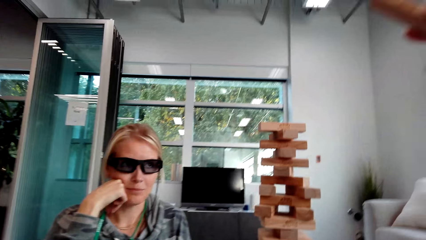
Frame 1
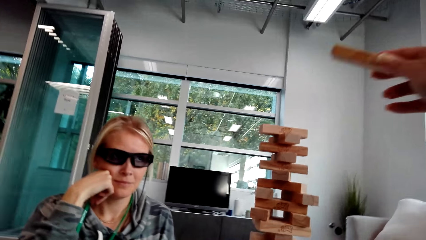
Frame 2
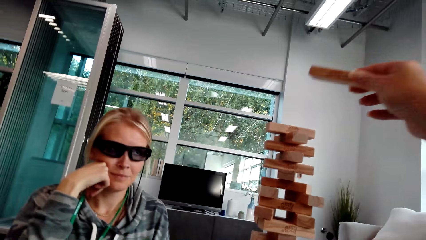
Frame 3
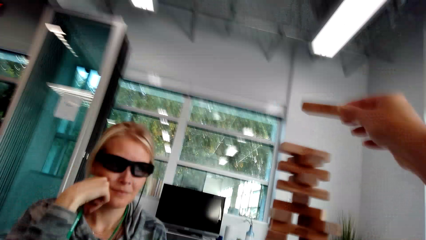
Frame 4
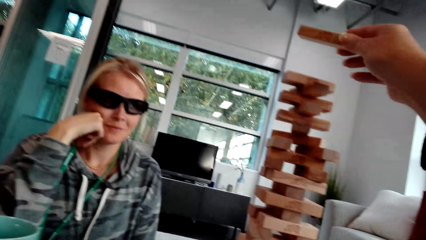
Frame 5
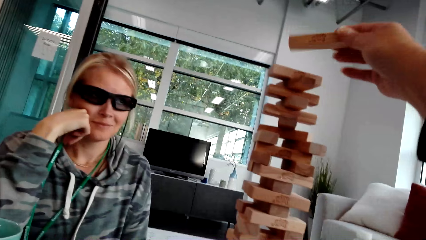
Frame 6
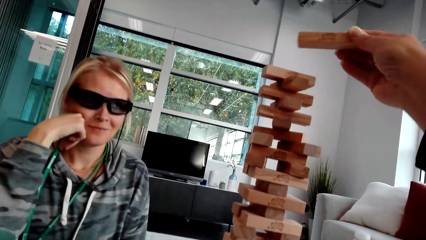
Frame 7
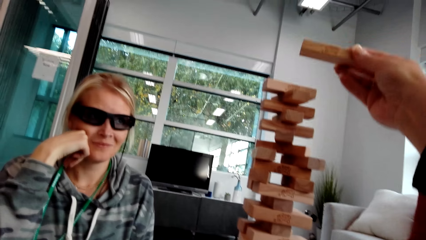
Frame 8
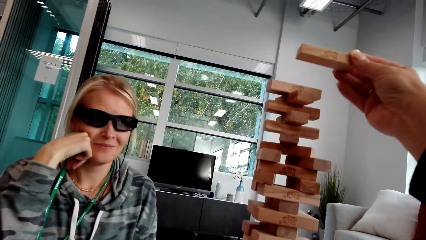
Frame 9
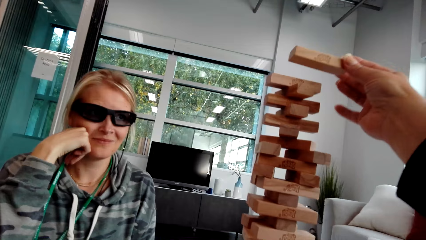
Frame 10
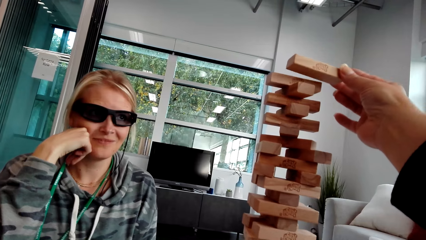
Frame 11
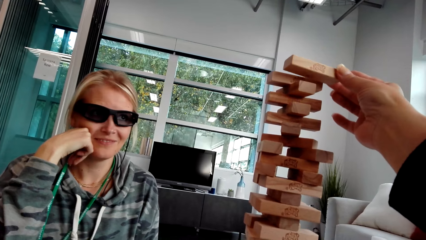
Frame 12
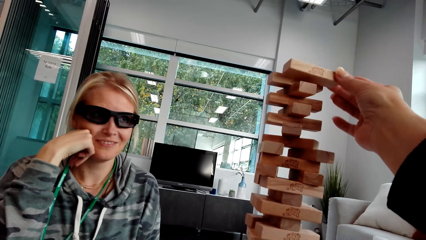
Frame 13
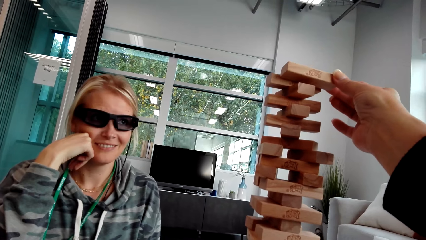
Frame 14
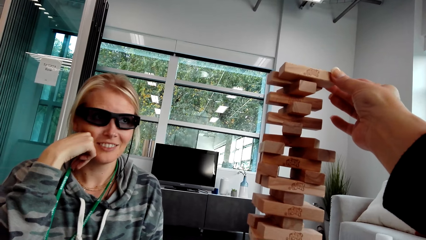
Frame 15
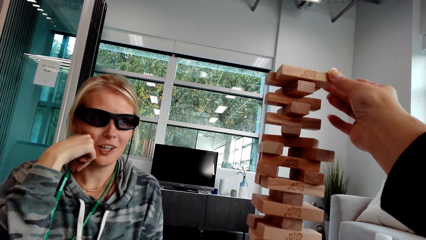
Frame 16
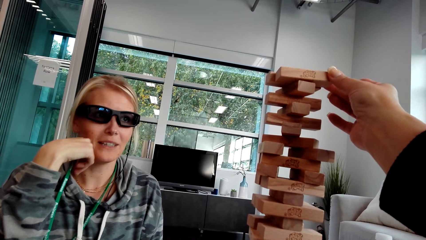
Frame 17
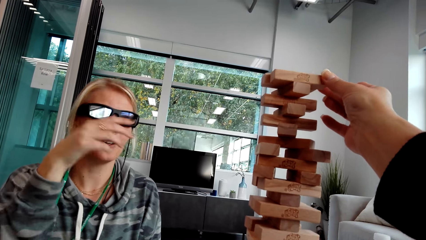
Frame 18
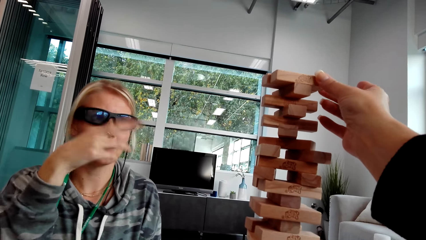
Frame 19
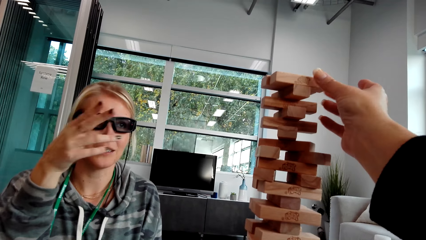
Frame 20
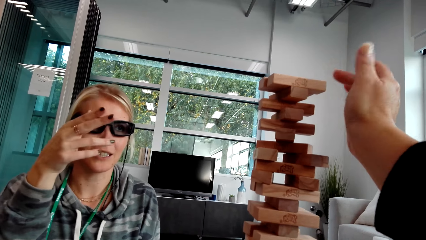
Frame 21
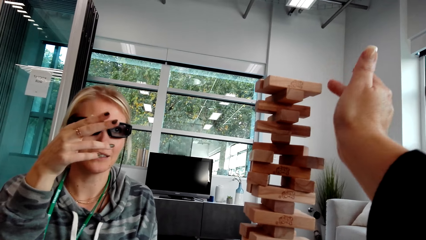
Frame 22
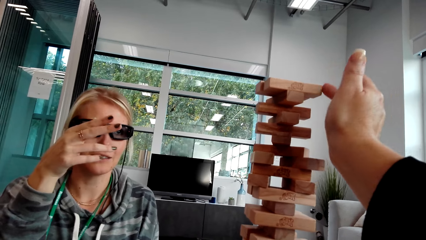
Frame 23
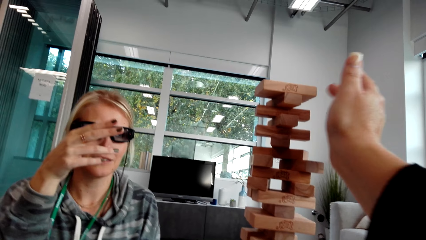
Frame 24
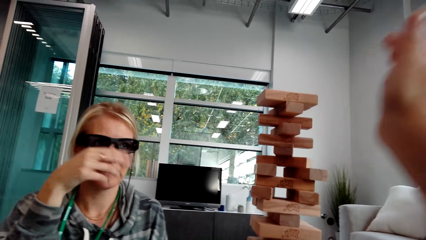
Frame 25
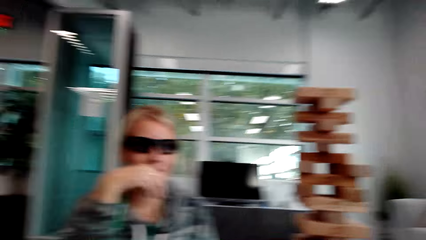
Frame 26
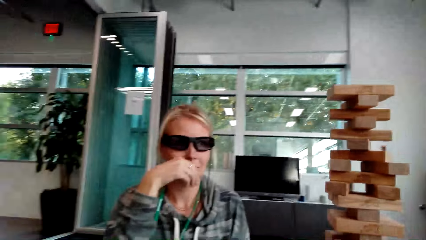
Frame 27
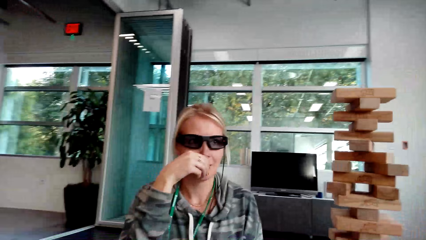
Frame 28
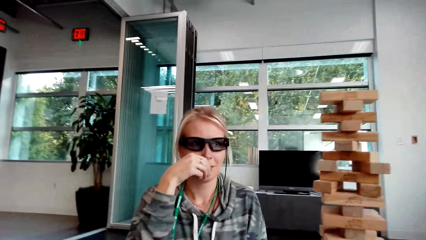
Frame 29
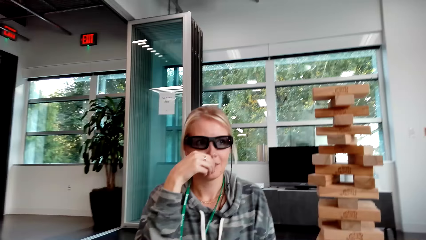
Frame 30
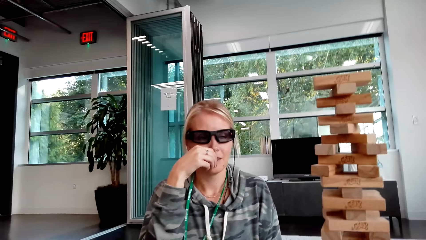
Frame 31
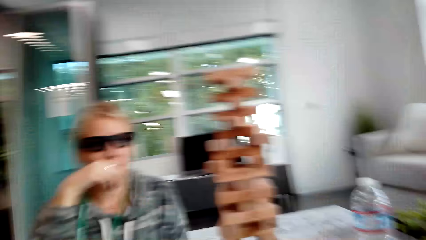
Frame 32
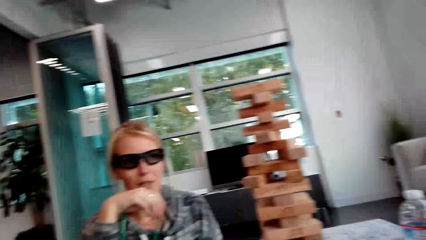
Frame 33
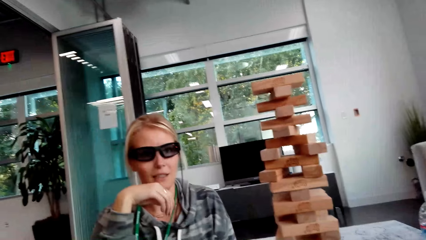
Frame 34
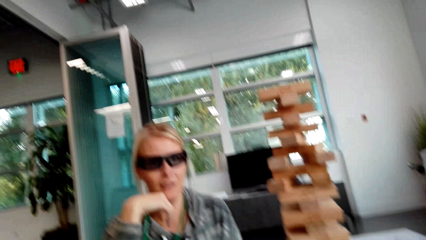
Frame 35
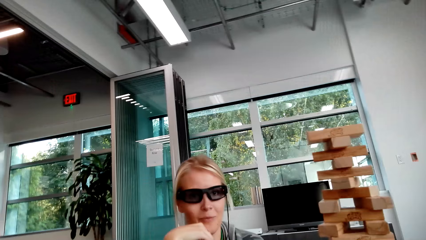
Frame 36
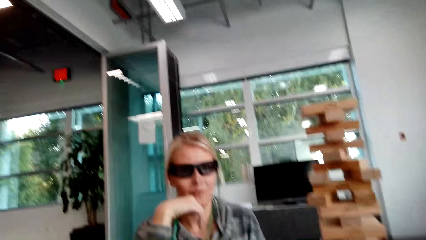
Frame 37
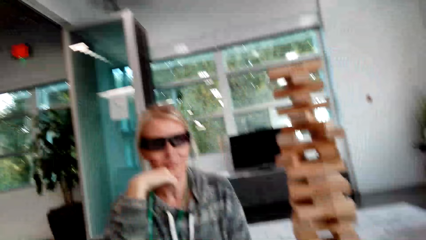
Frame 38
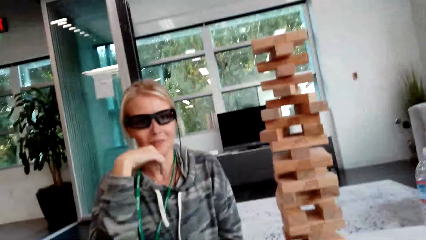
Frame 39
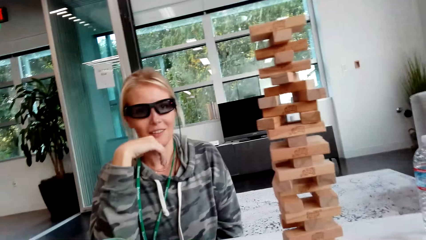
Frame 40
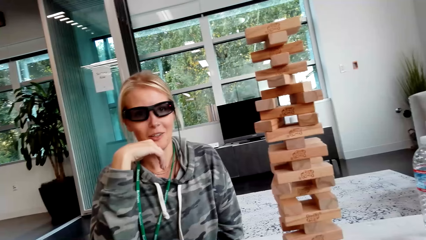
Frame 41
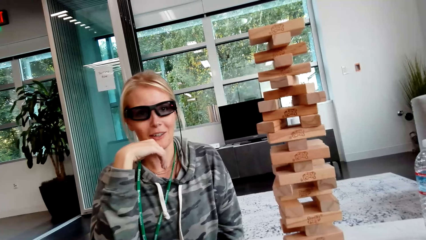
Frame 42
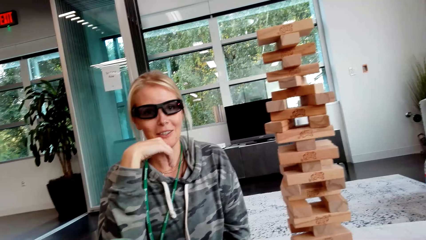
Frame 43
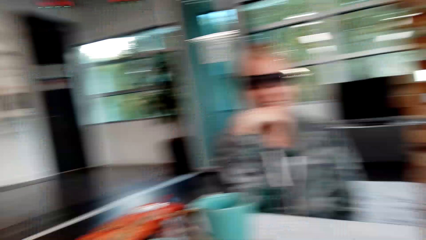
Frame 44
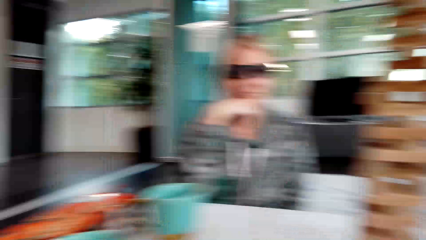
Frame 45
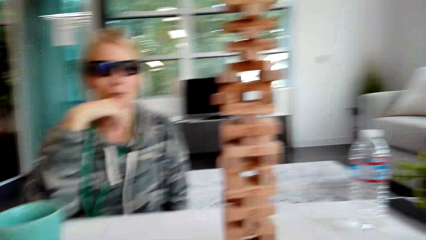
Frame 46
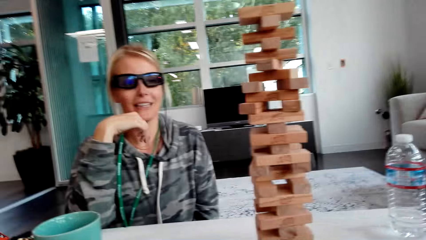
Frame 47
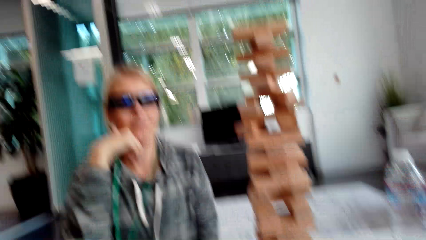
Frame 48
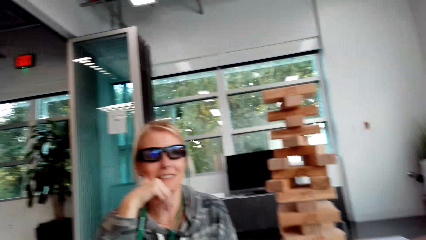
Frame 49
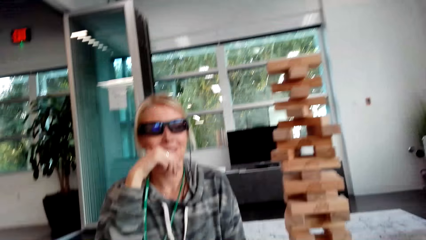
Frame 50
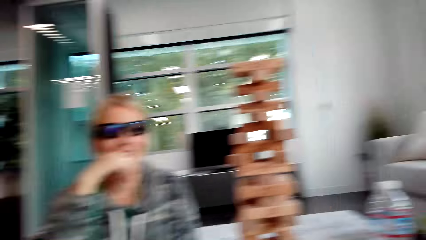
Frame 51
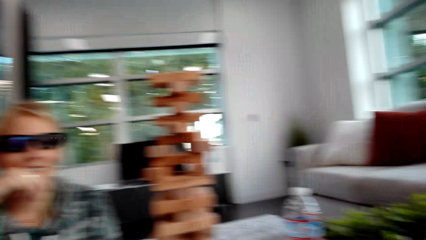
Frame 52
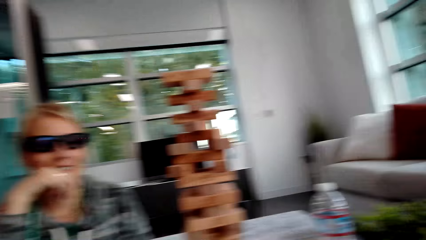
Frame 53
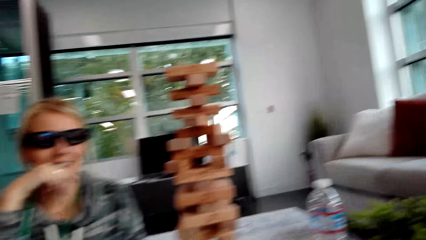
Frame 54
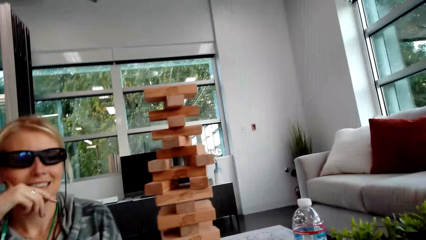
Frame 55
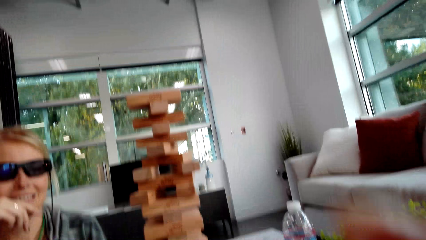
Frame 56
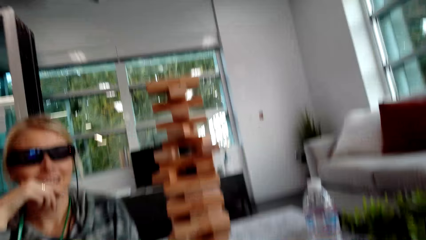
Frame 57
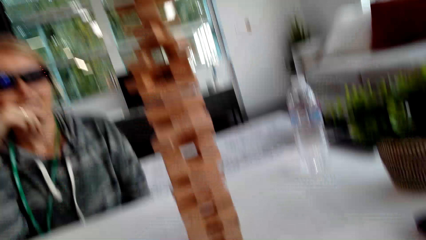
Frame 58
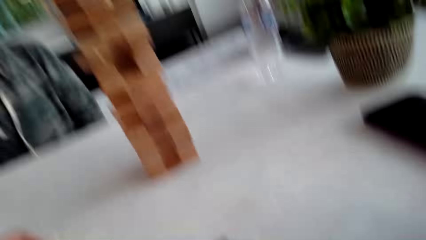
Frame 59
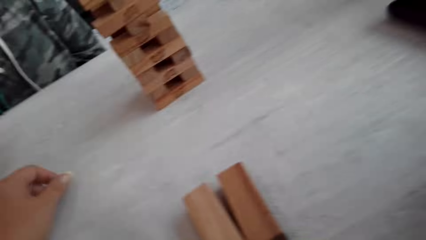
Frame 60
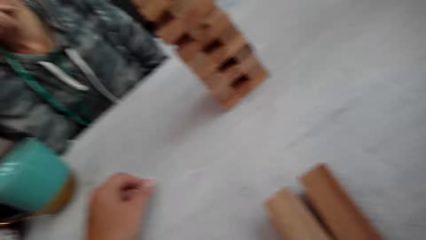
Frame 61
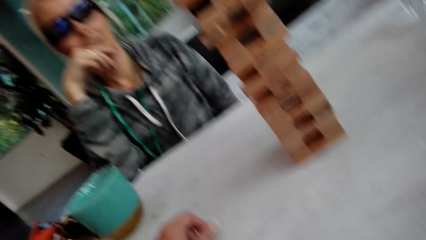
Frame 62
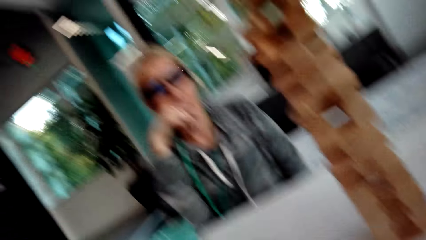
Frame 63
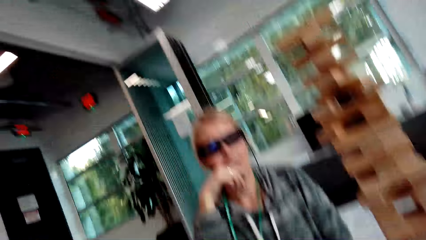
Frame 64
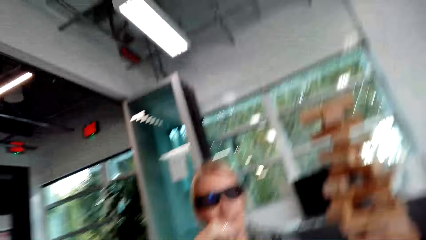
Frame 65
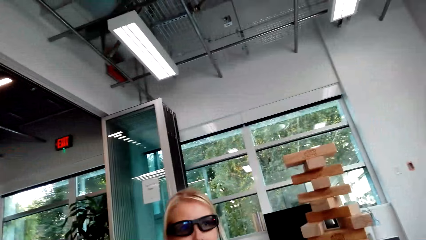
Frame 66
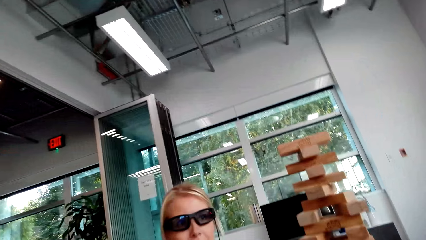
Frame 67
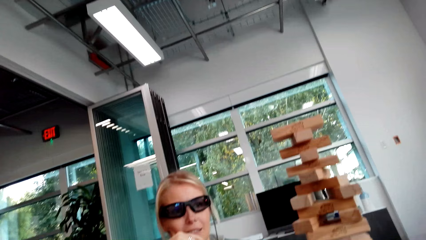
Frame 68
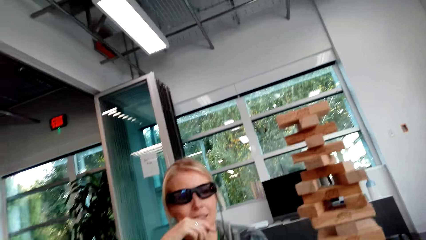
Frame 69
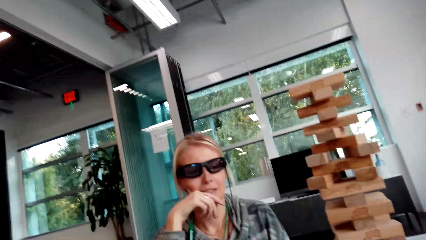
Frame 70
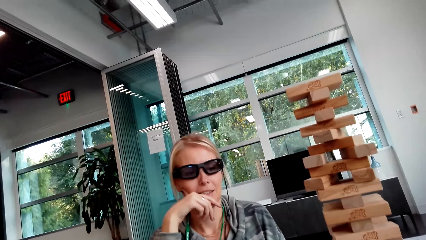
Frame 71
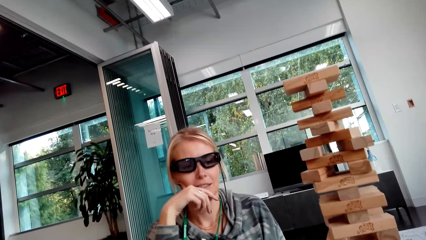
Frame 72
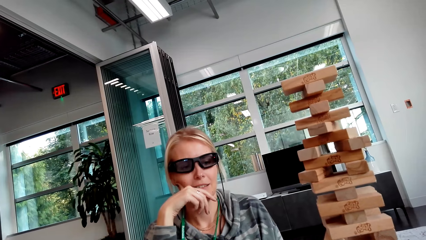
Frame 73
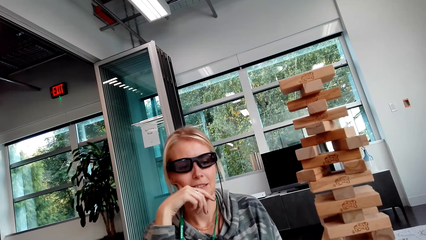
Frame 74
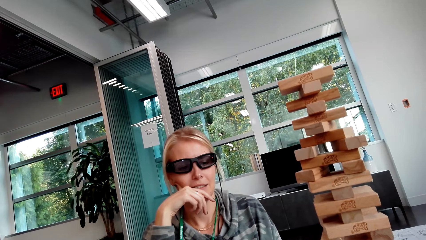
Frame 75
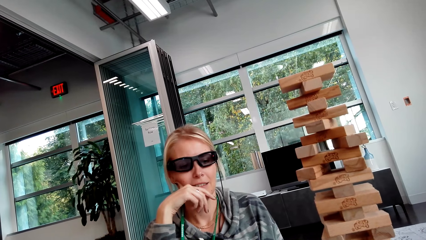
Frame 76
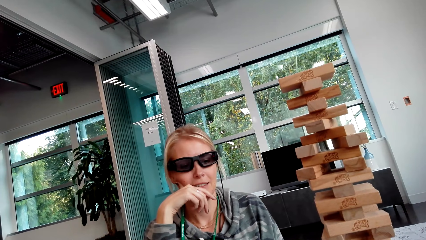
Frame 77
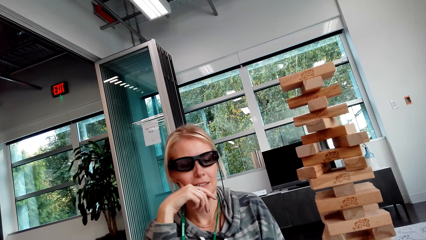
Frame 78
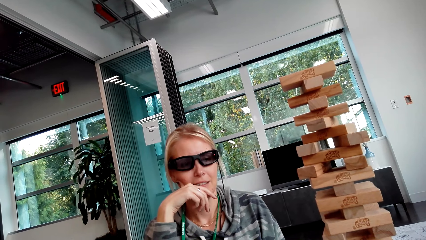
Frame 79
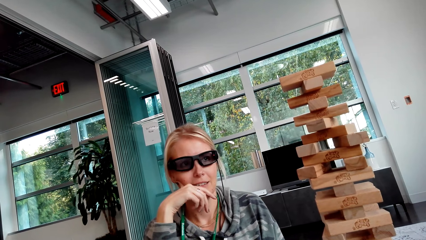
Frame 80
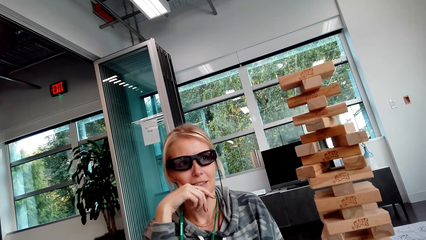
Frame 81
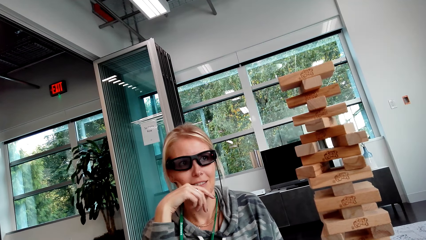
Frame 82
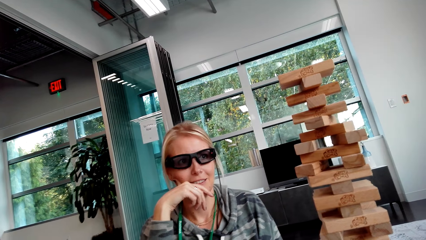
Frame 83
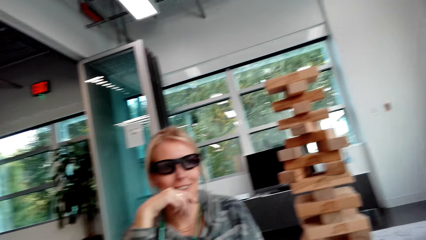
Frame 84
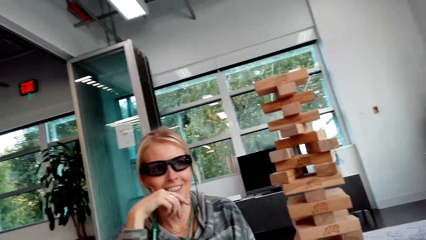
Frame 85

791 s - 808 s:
A woman talks. The camera wearer places a block on other blocks. They drop the wood. The woman moves the hand. The woman talks. The camera wearer interacts with the woman. They talk.
